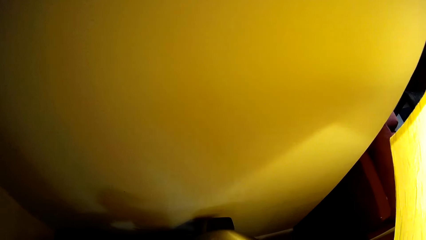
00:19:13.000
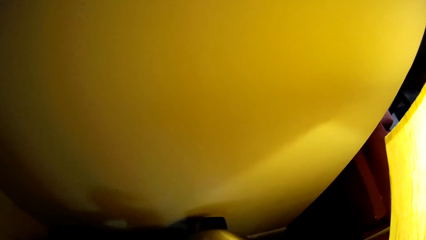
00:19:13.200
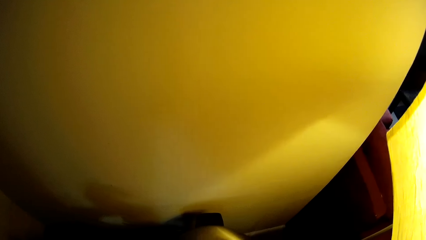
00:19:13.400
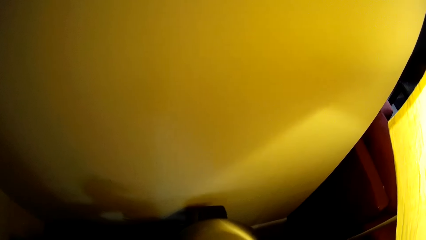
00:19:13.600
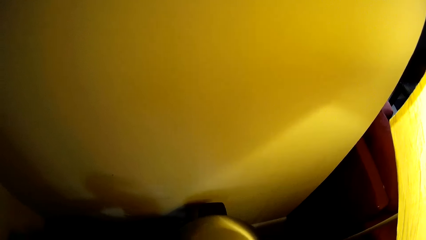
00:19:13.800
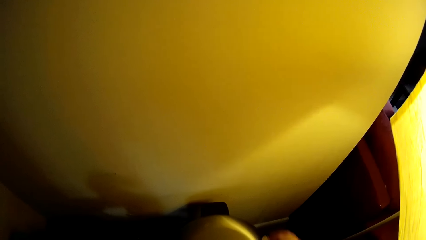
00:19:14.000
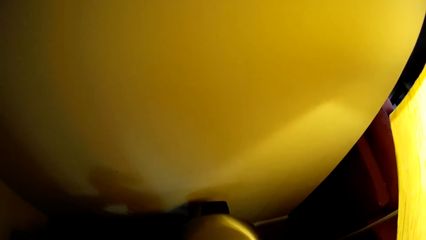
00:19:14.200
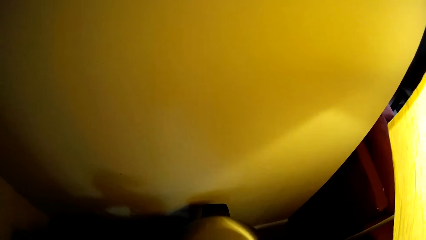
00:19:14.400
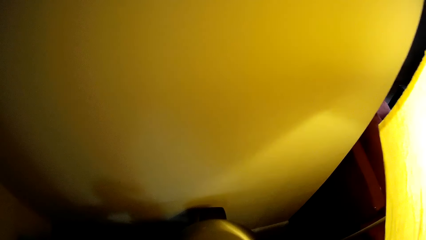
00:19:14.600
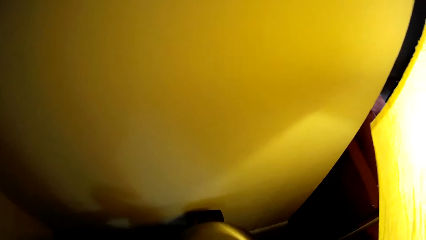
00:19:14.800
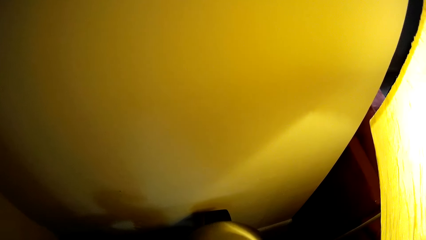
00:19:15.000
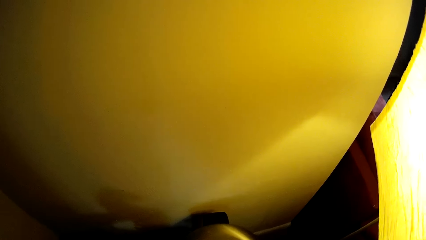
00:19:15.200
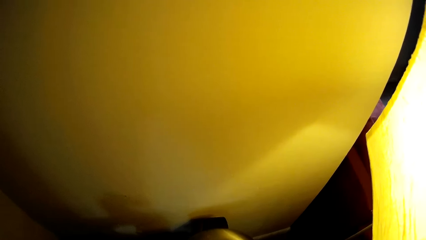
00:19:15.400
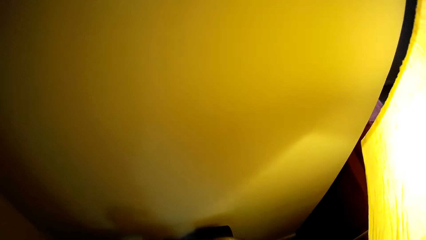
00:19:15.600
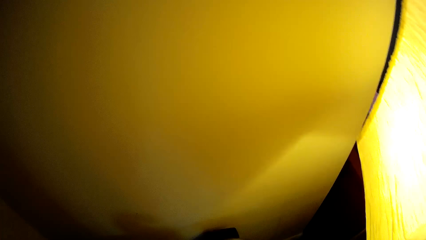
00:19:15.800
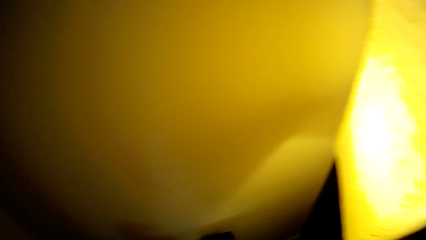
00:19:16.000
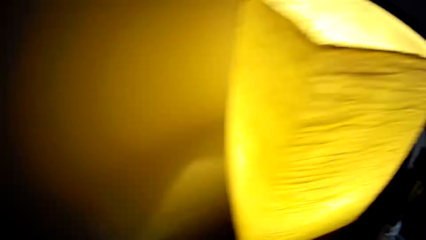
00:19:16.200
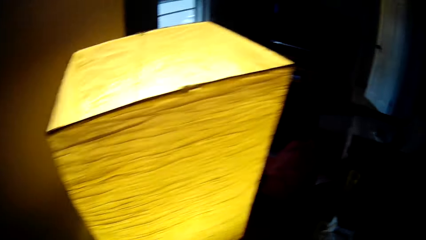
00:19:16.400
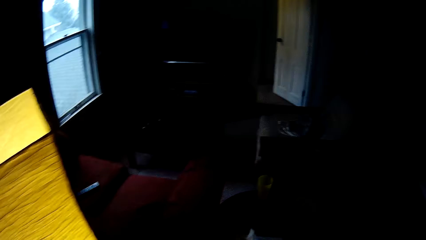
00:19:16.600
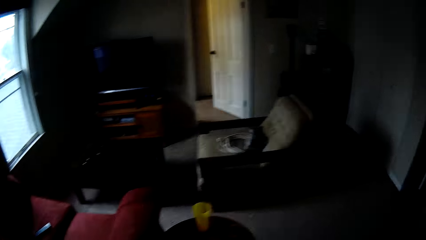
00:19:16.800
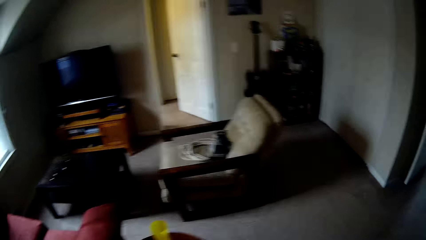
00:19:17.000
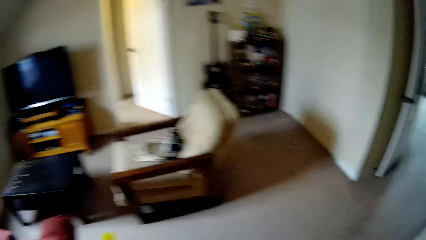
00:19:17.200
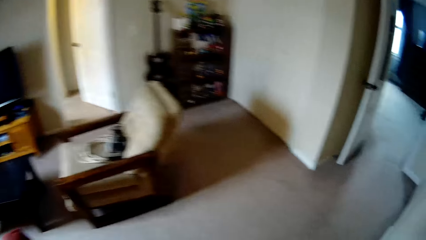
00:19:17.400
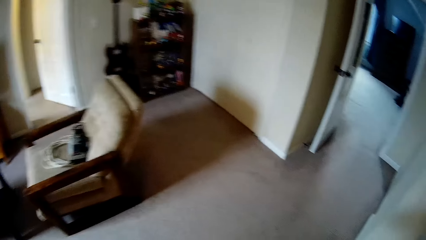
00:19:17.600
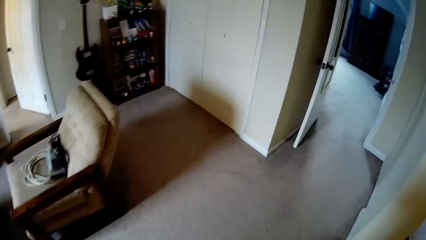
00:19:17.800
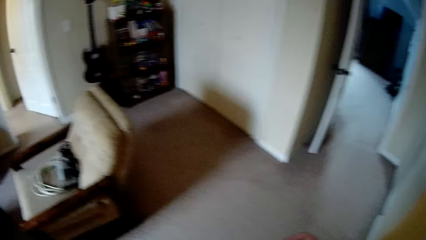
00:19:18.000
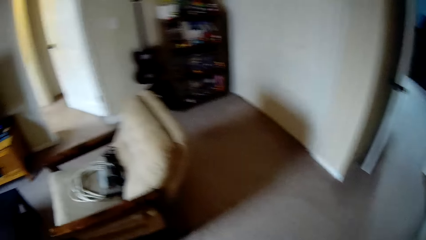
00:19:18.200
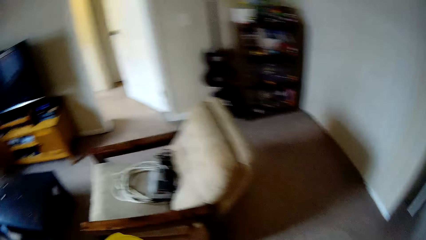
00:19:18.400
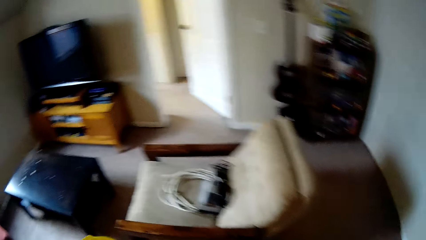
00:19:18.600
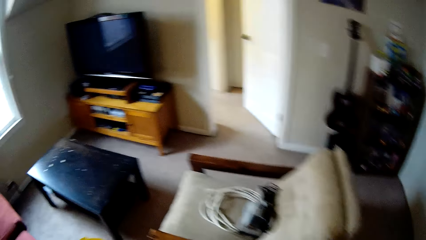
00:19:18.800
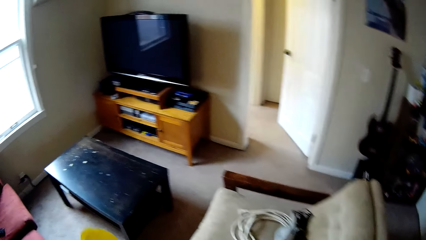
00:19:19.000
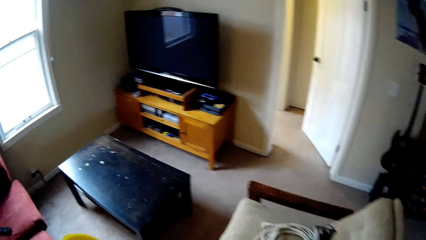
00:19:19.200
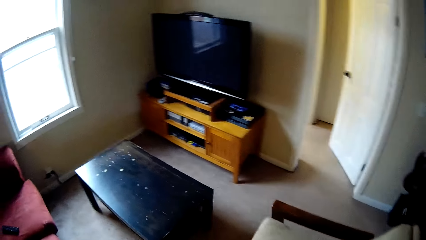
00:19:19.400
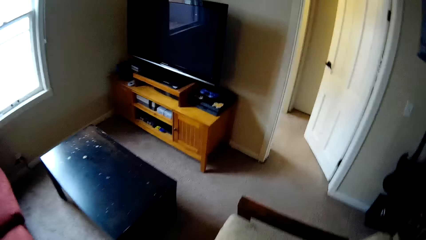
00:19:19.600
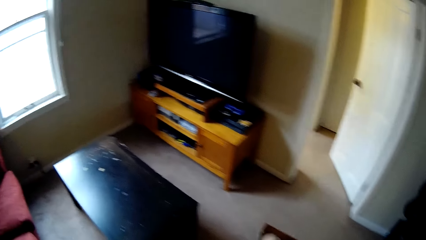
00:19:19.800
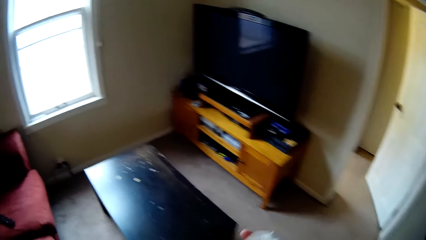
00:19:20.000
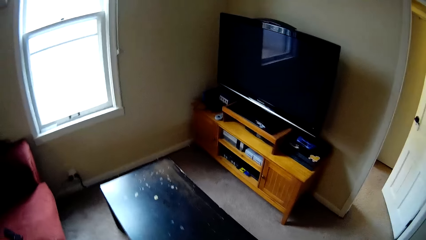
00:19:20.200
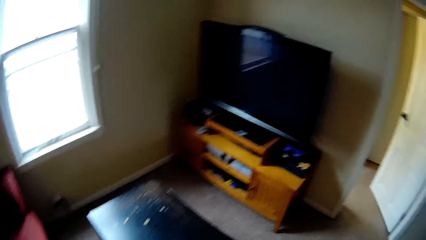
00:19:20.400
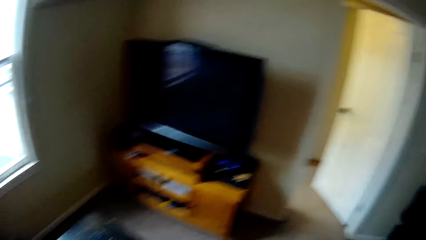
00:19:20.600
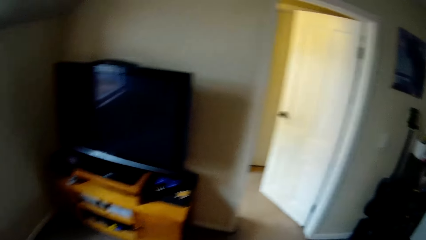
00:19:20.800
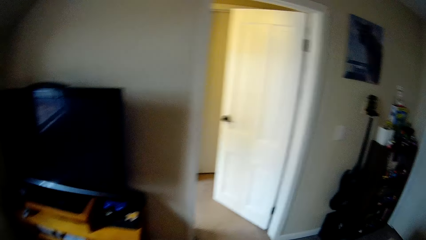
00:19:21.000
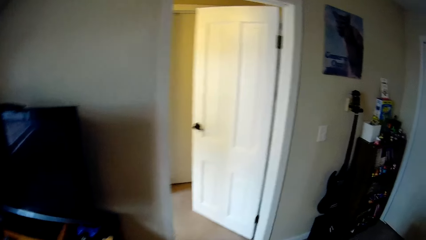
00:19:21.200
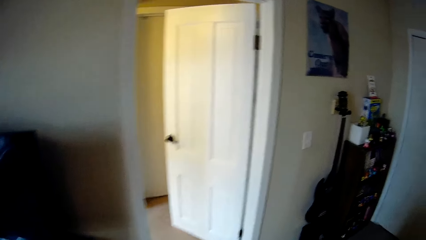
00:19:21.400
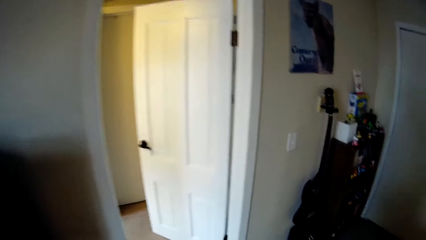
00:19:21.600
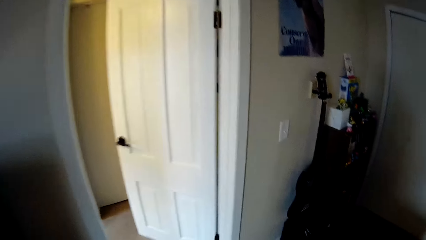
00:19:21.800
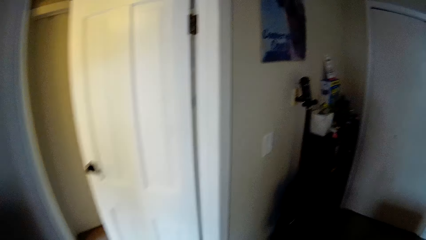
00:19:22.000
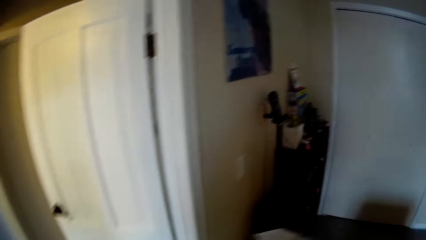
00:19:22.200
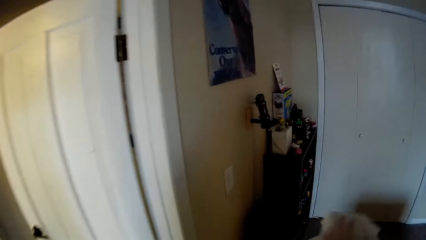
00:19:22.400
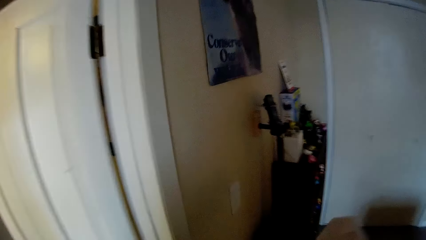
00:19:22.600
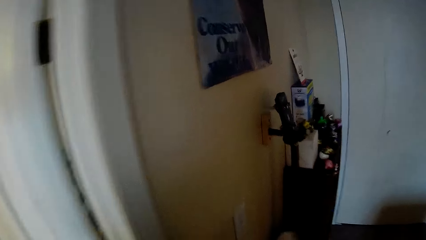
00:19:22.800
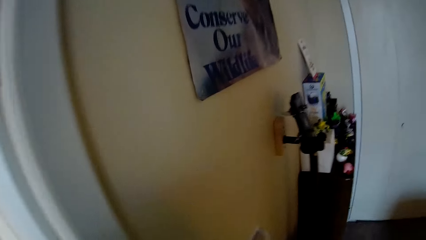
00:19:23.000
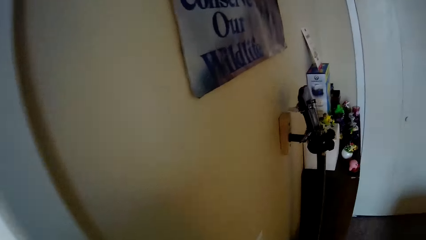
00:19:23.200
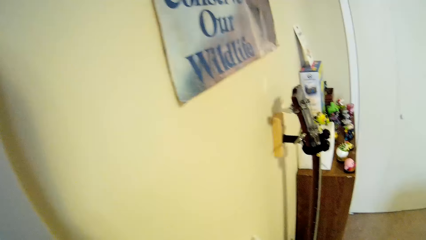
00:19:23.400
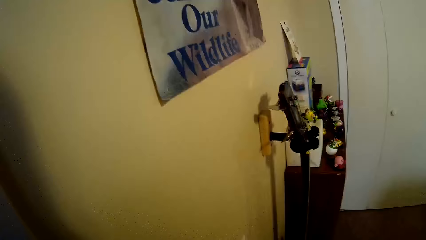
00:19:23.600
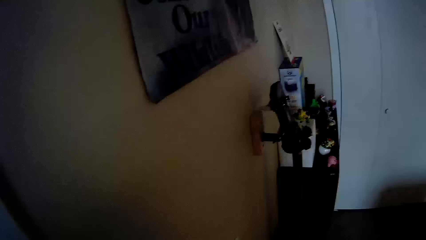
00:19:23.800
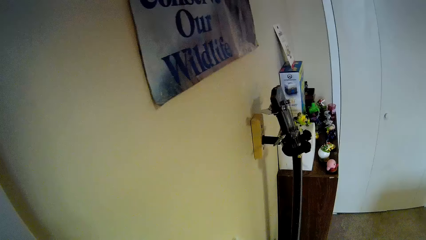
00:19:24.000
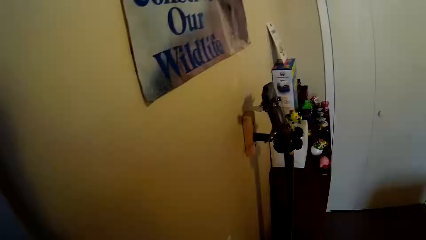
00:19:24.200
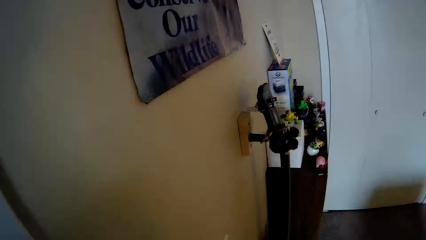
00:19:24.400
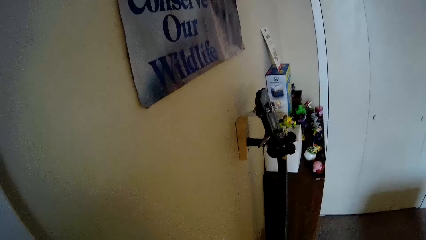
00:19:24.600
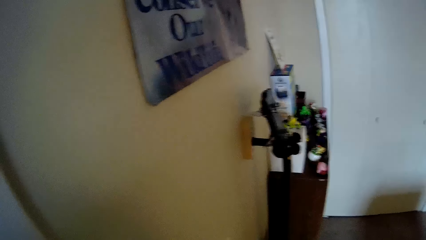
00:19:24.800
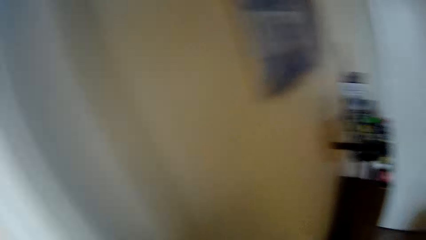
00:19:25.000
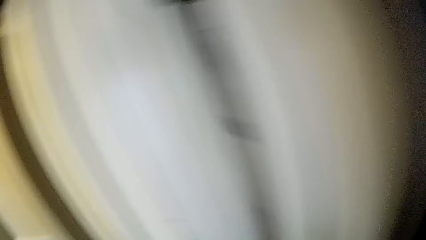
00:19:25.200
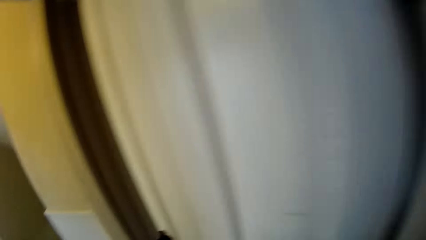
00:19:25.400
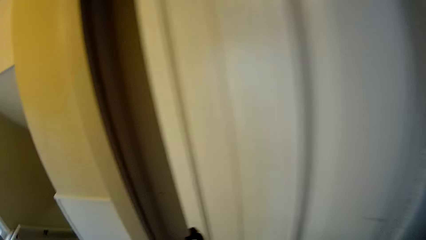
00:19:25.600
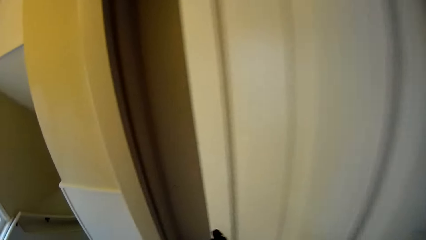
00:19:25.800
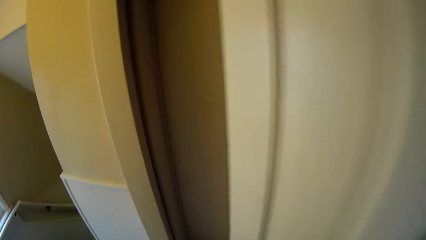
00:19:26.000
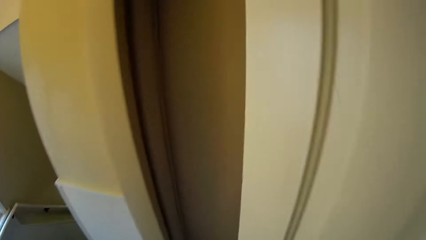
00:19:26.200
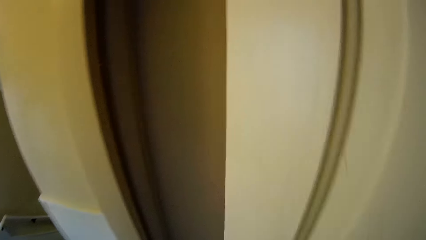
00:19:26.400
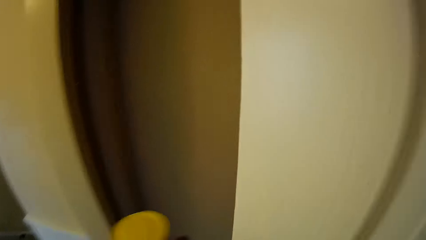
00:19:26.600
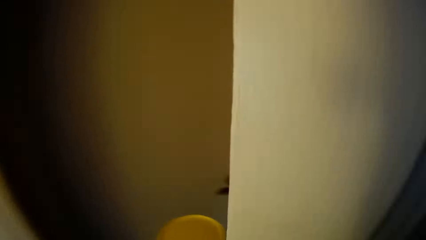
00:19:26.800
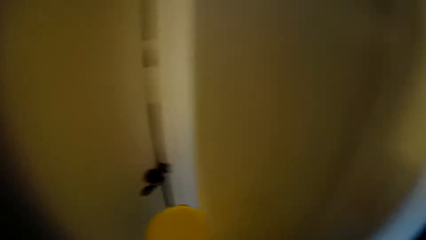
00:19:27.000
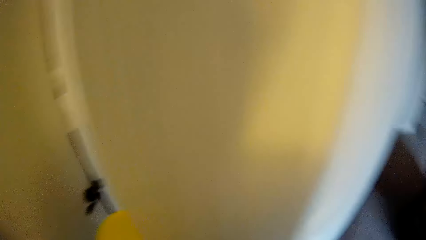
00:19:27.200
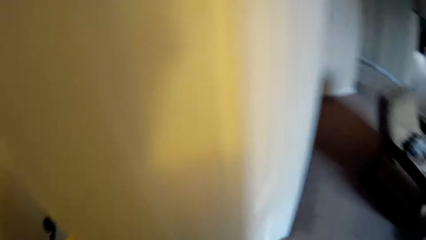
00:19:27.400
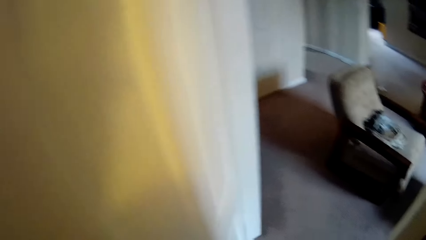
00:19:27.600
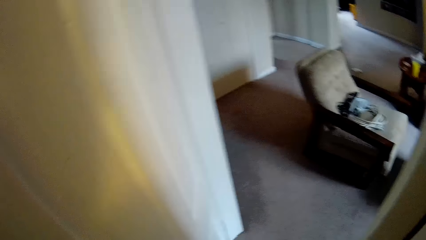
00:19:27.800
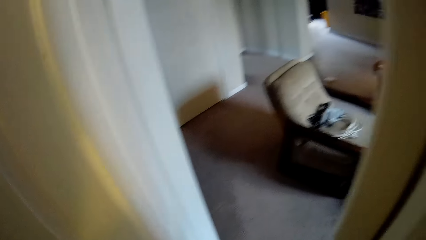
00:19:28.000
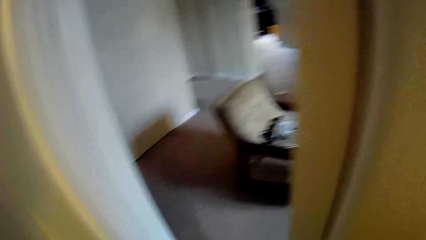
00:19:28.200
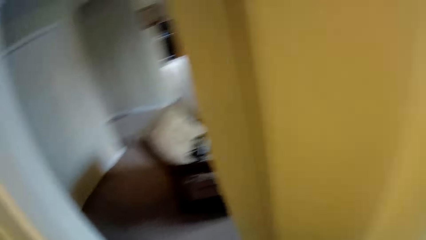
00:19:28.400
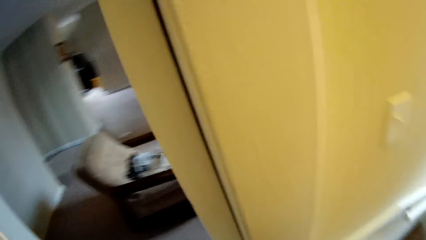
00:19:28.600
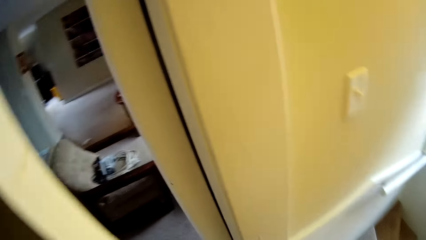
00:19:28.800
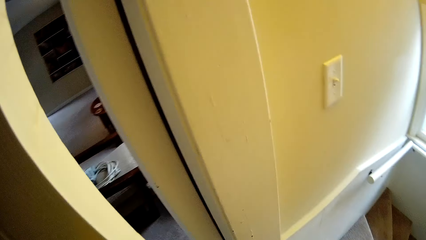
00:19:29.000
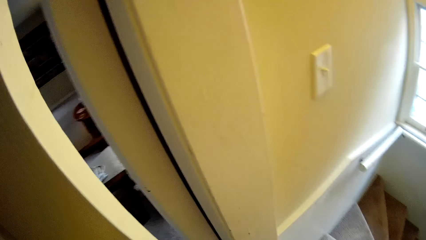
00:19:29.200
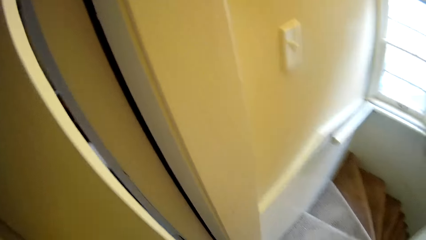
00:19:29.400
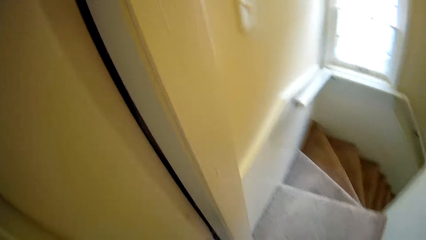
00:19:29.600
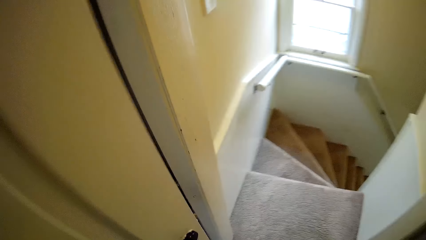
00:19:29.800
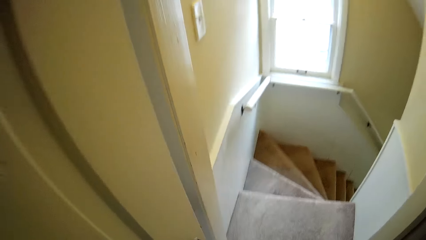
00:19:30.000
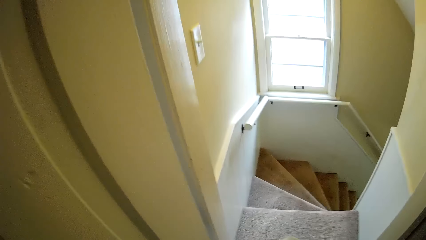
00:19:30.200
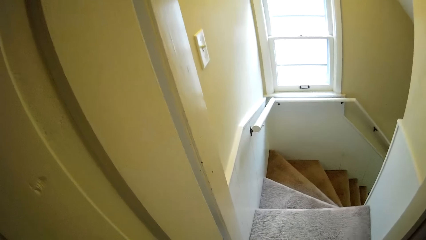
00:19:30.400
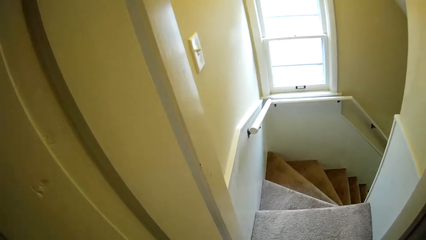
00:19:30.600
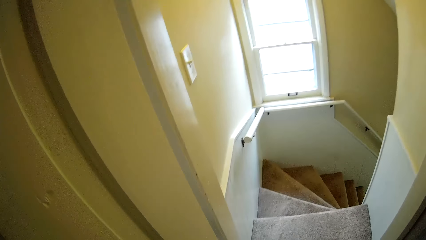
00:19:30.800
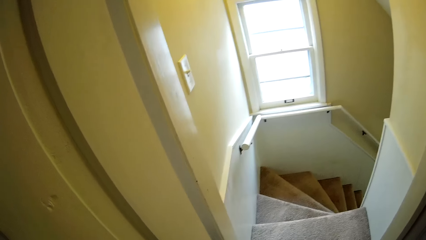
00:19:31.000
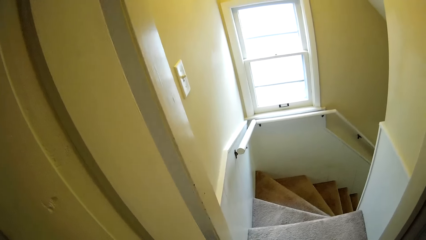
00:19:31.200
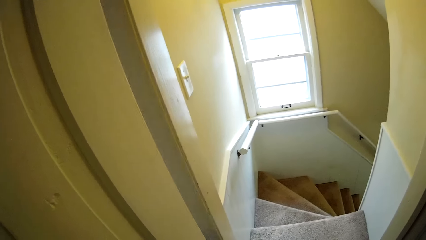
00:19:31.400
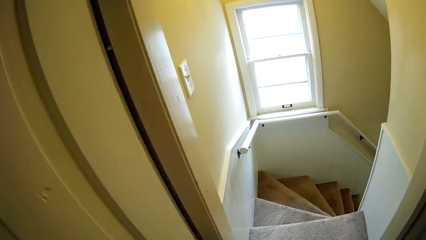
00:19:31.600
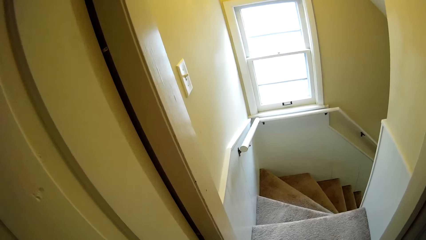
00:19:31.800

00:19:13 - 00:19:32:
The camera wearer wipes the corner table. They walk around the house. They touch the light switch. They walk around the house. They open a door. They close the door.
